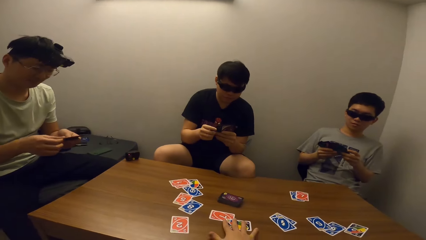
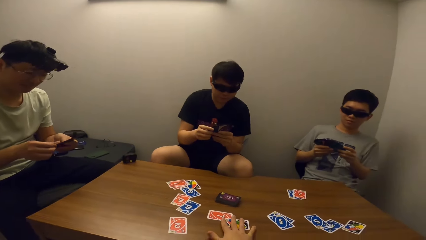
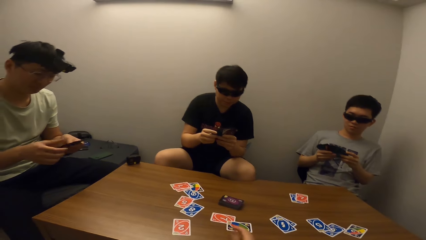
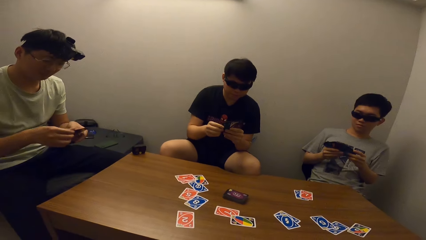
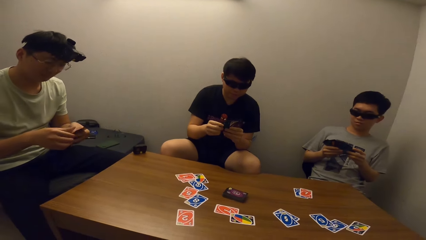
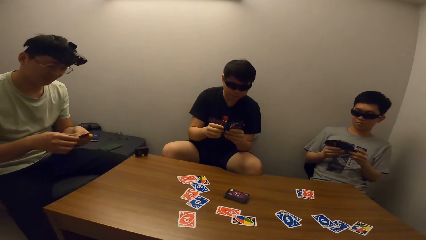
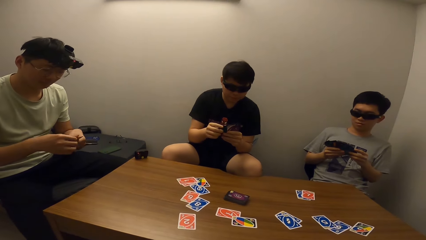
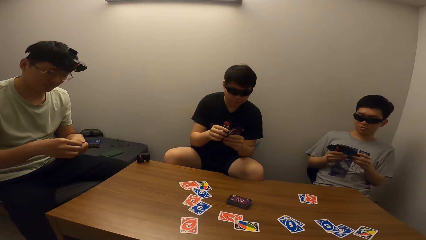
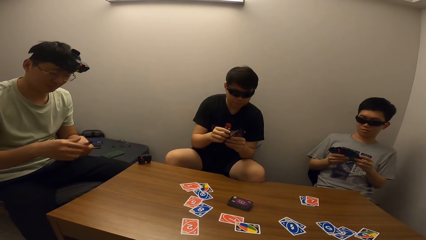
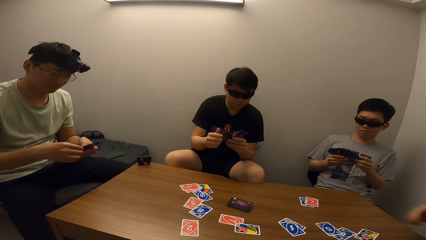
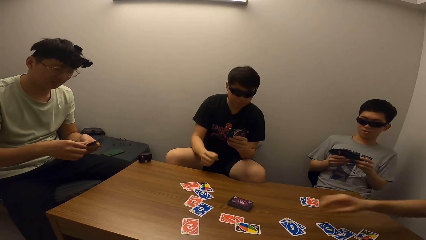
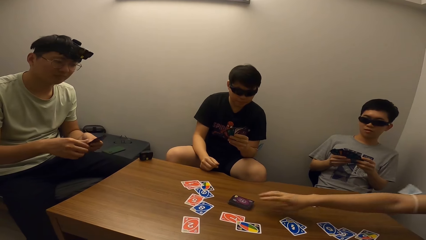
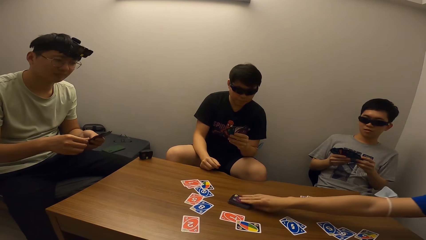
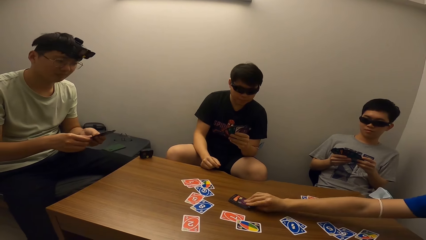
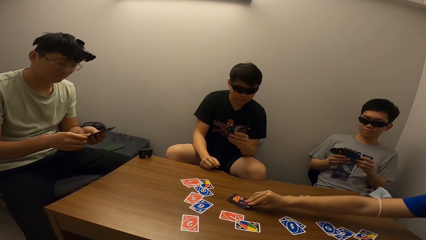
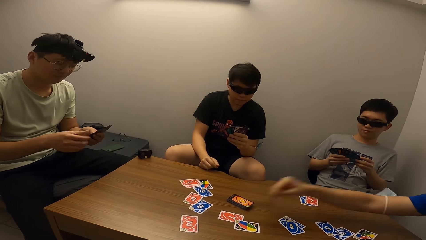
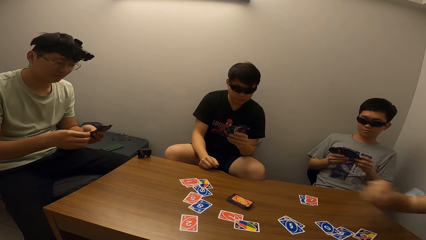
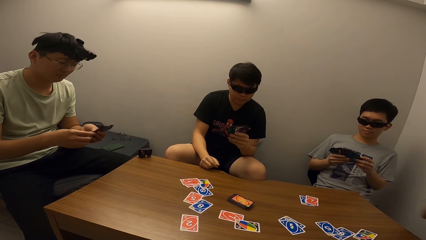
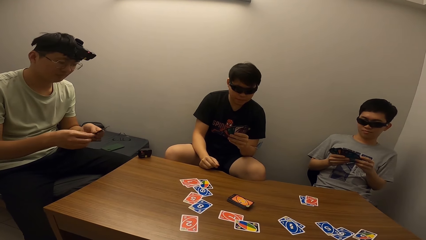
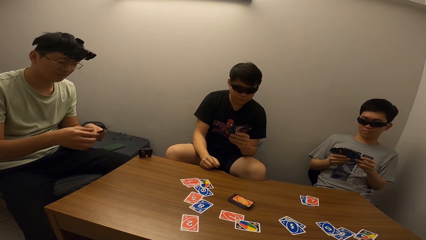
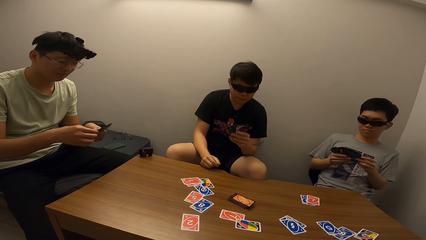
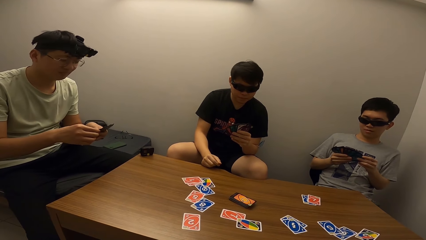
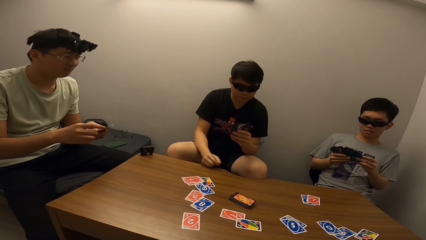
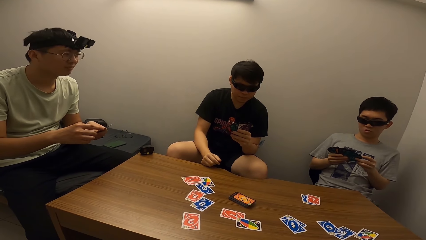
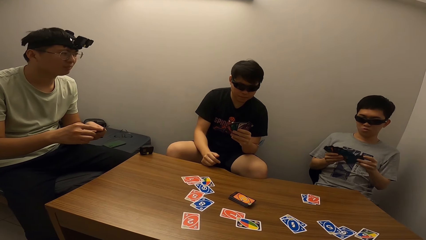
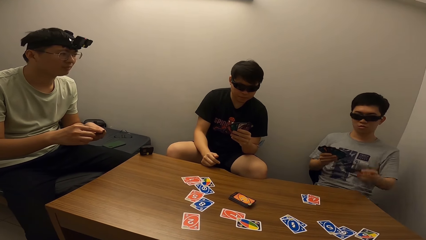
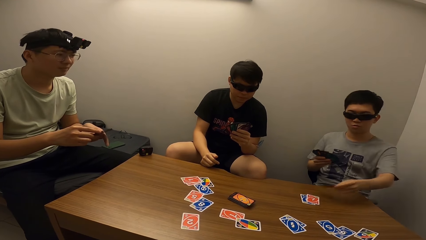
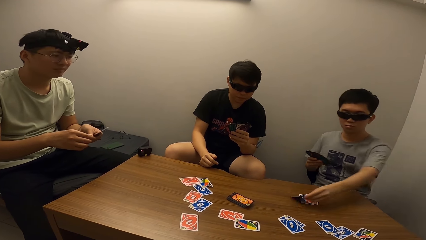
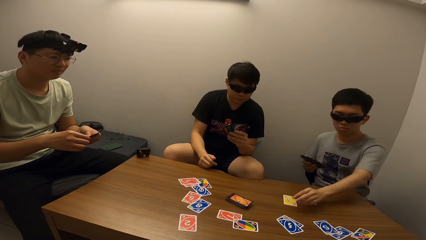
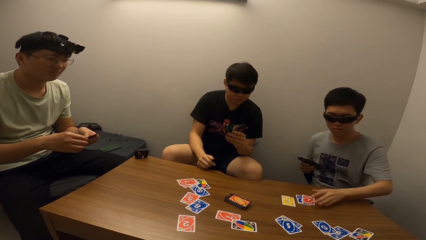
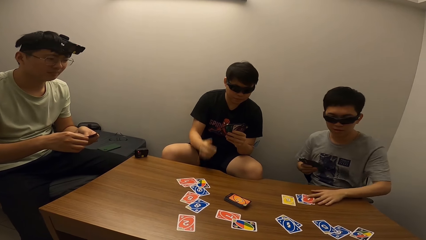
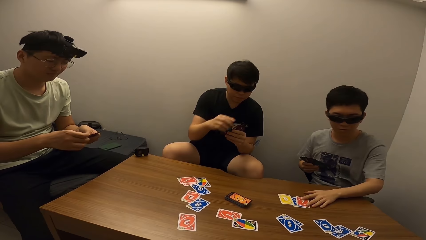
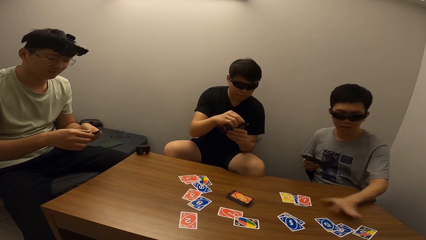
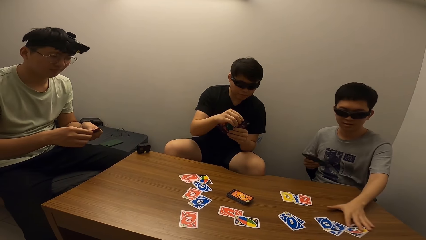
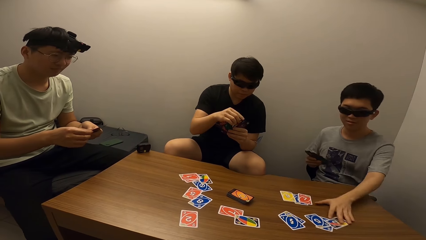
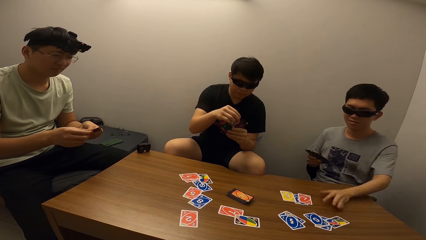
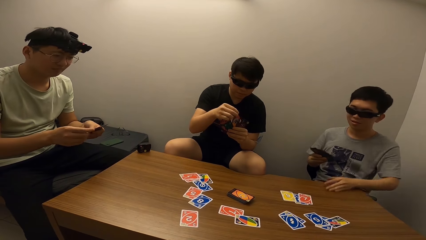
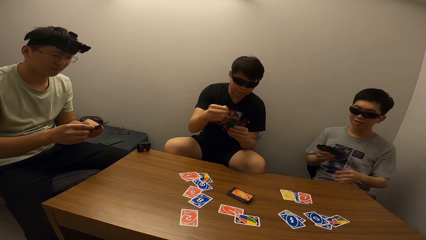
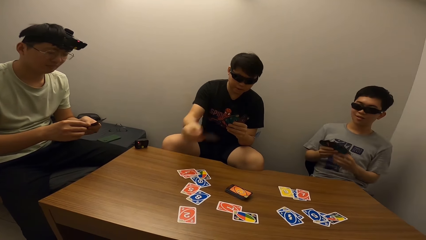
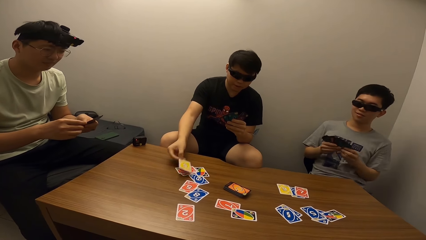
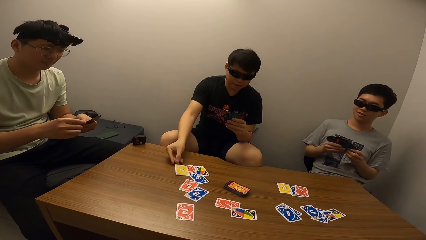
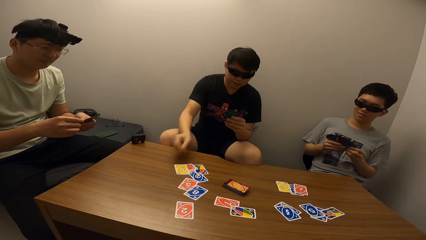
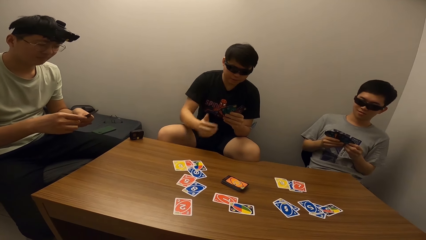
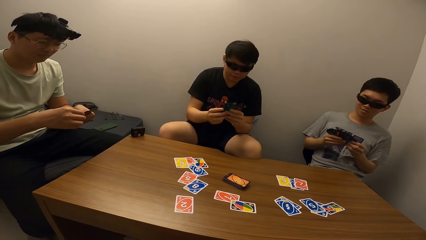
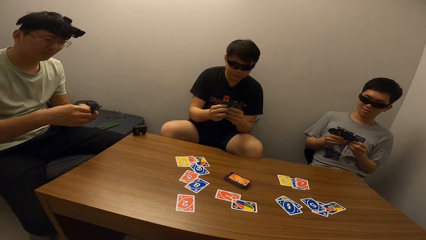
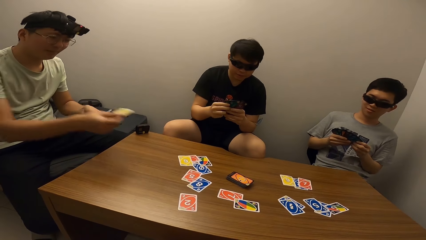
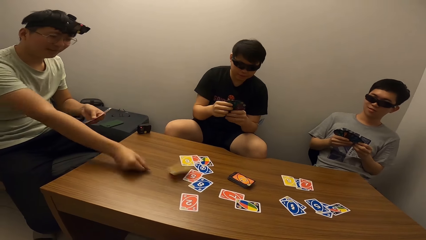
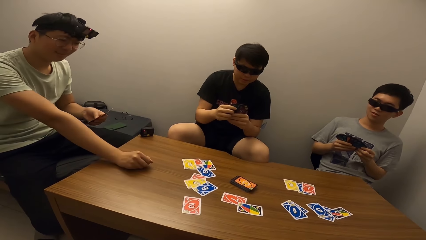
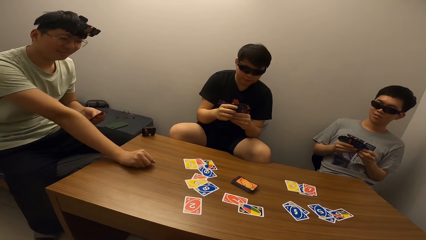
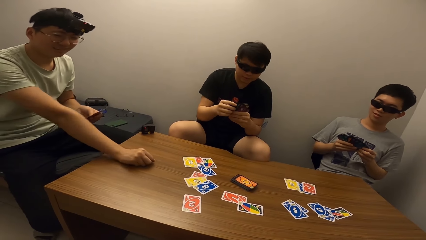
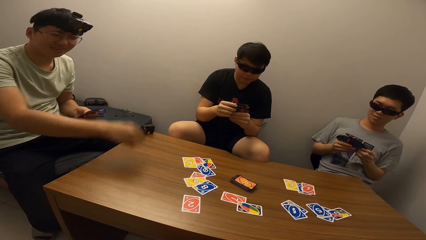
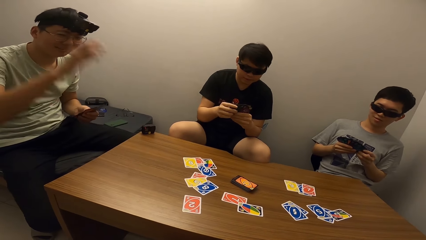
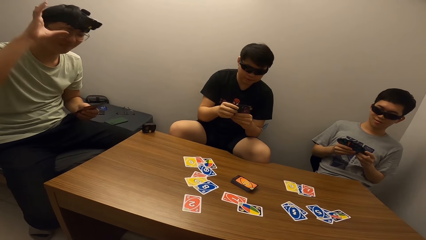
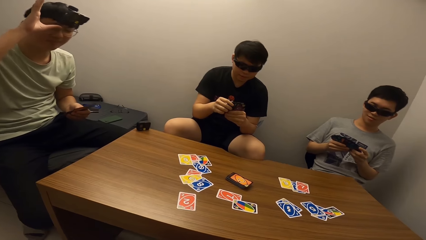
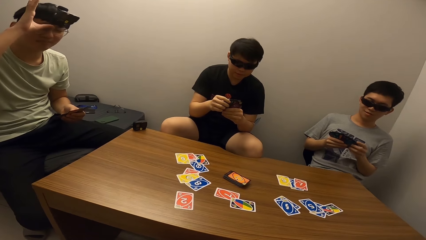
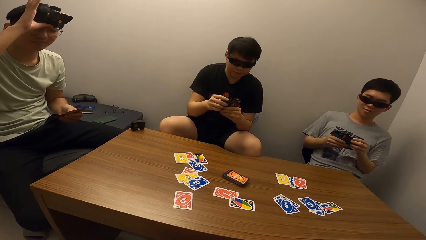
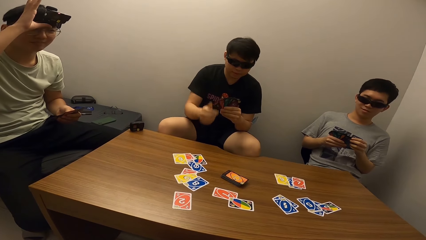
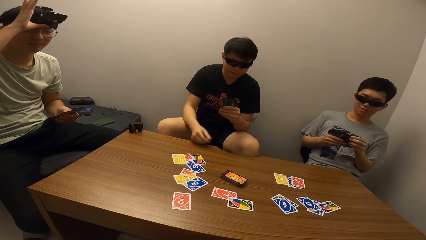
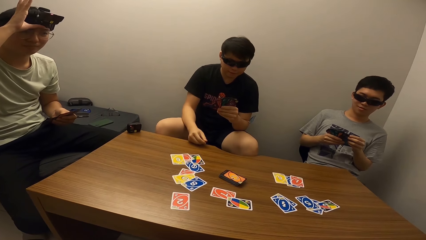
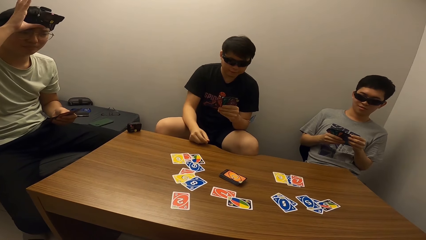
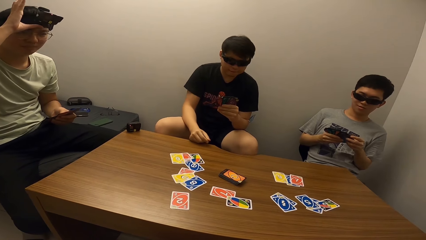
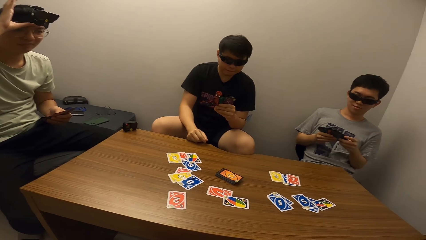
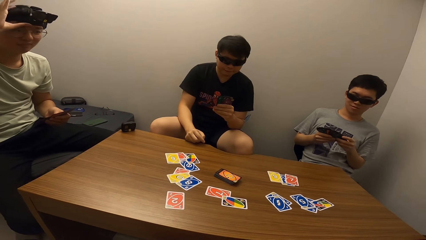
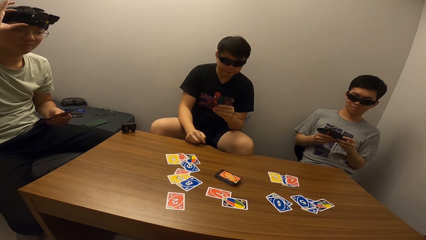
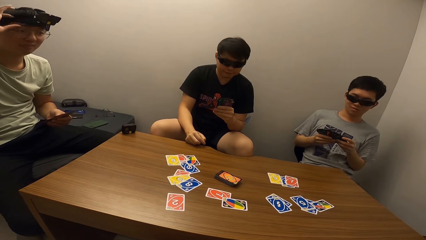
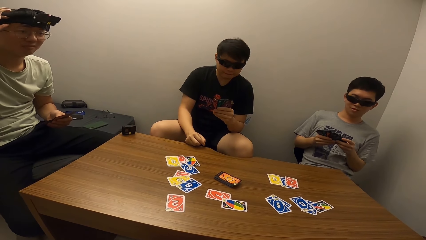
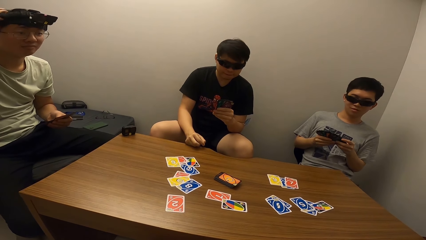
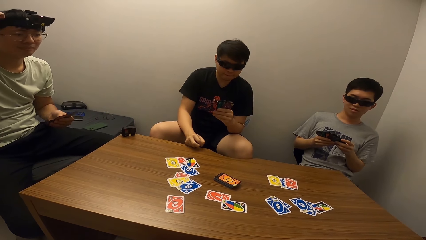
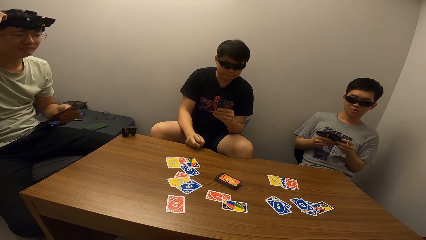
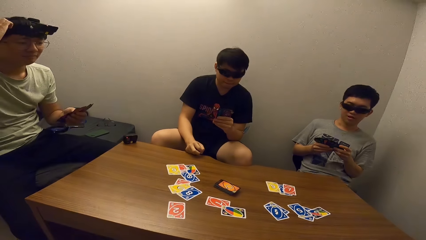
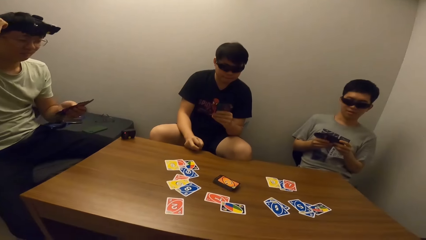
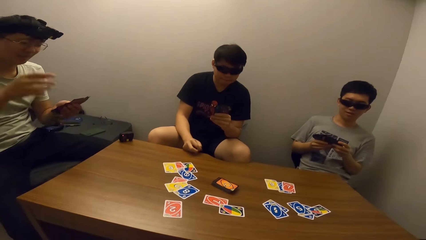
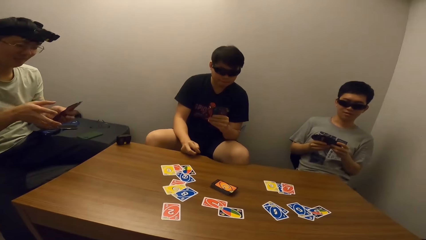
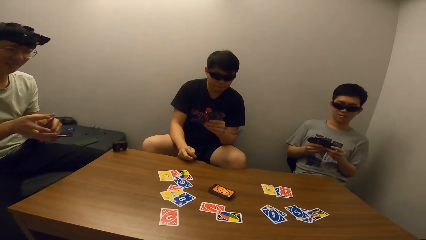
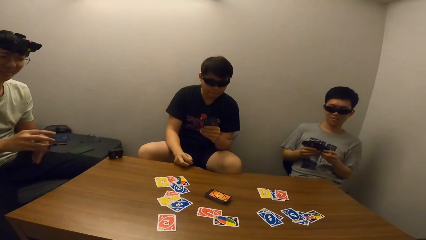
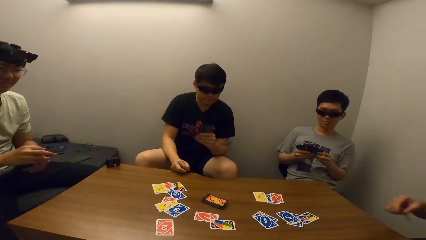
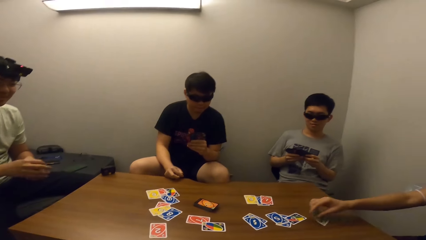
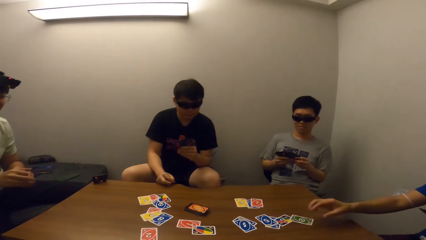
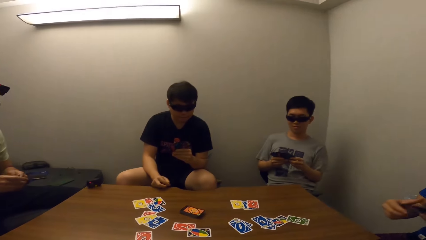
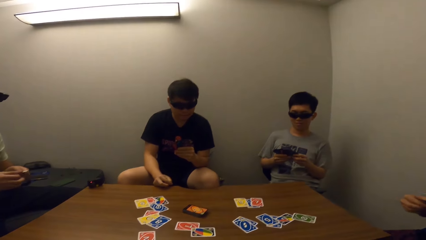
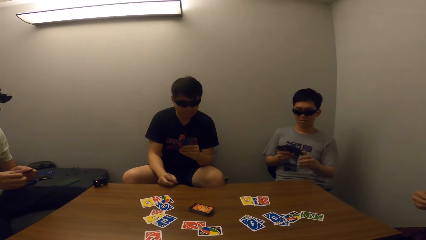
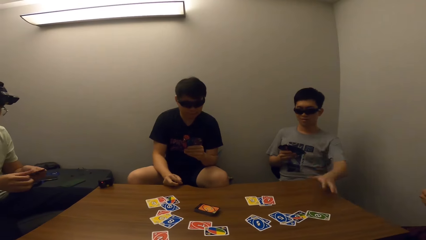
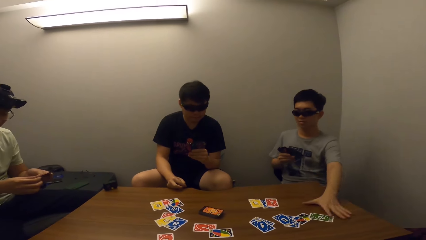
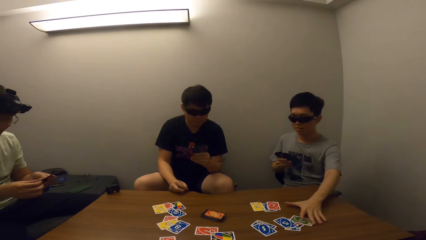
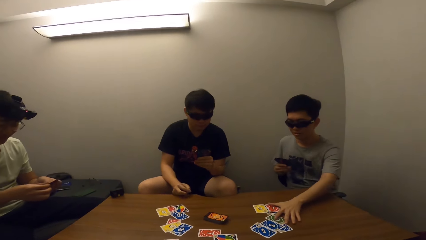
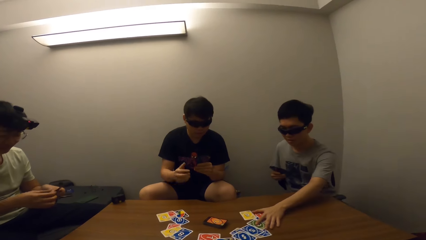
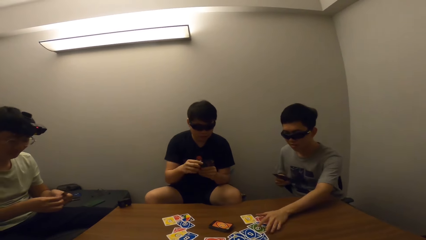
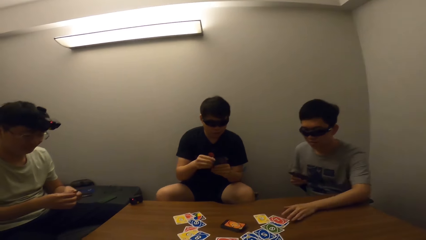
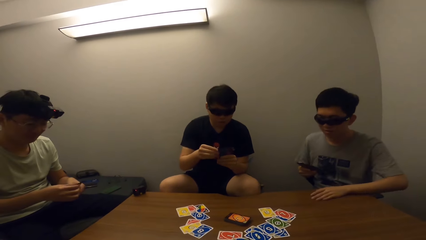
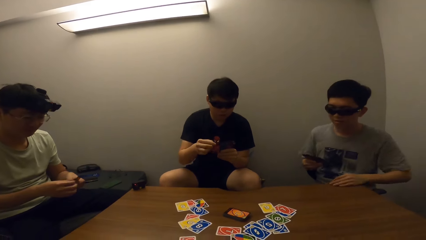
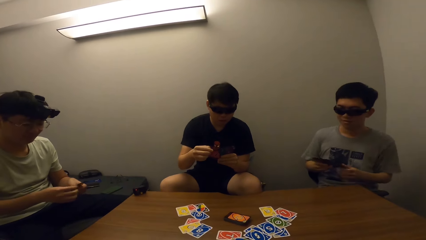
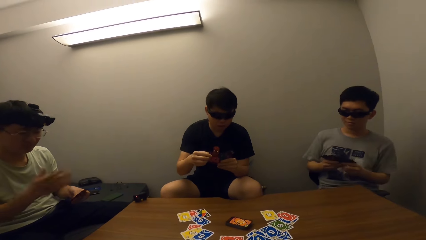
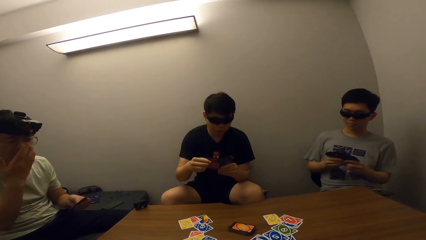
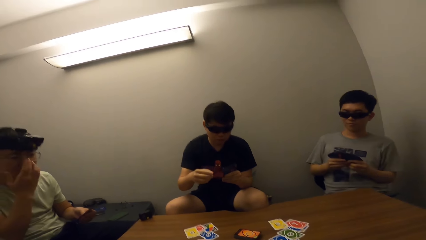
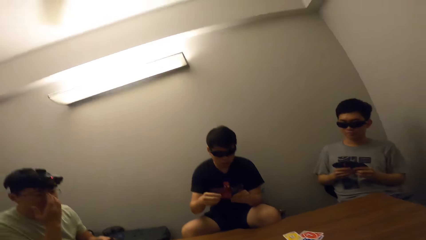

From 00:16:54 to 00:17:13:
A man drops a card on the table. Another man picks a card from the table. The camera wearer stares at a third man. A fourth man drops a card on the table. The third man drops a card on the table. The first man drops a card on the table. The camera wearer stares at the first man. They stare at the third man. The second man places cards on the table. The fourth man moves the cards on the table.
